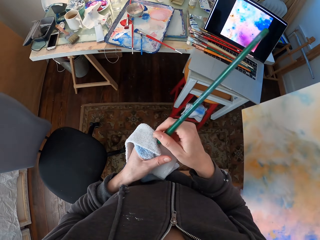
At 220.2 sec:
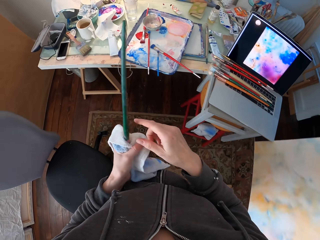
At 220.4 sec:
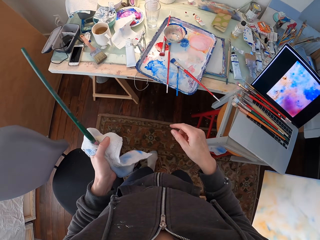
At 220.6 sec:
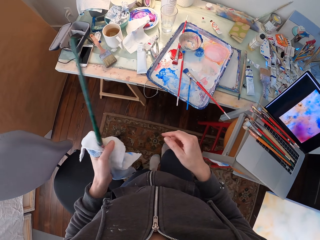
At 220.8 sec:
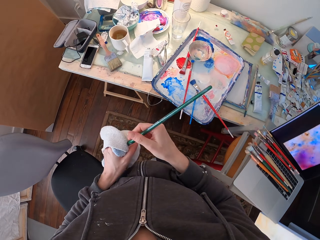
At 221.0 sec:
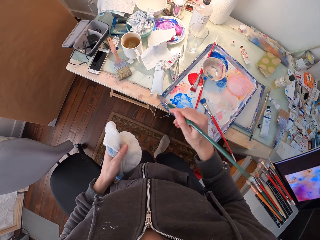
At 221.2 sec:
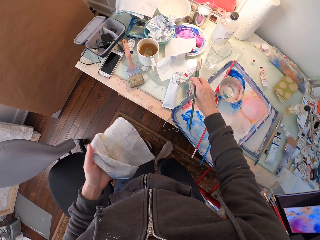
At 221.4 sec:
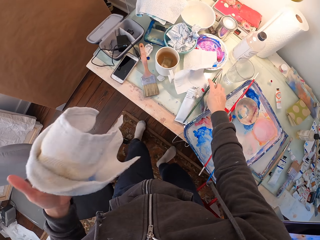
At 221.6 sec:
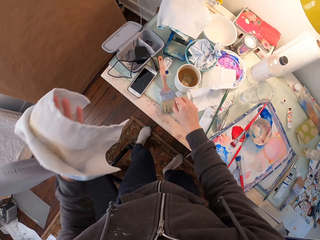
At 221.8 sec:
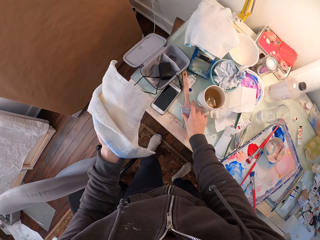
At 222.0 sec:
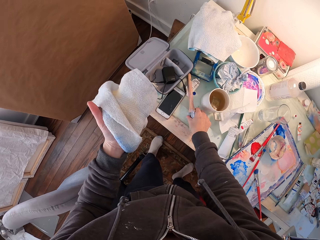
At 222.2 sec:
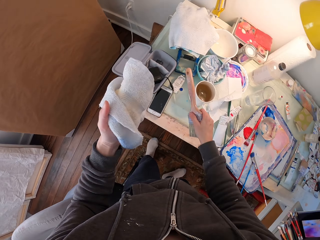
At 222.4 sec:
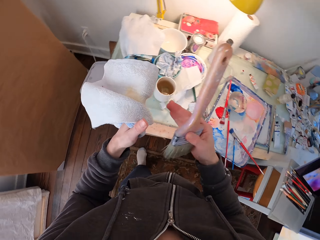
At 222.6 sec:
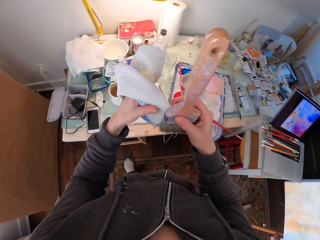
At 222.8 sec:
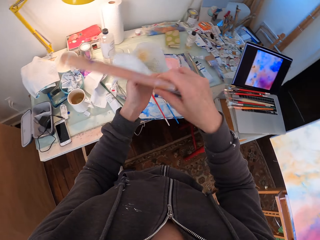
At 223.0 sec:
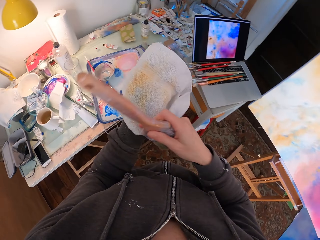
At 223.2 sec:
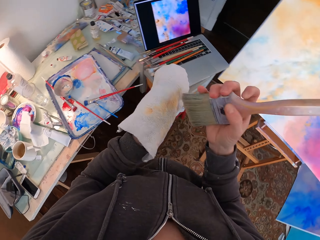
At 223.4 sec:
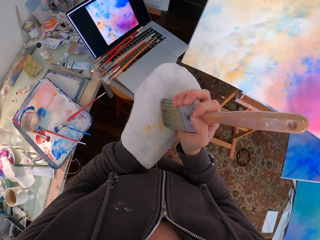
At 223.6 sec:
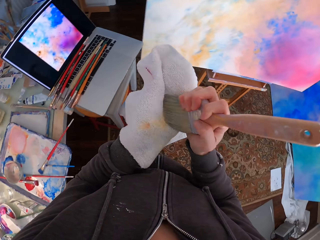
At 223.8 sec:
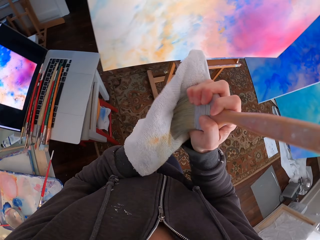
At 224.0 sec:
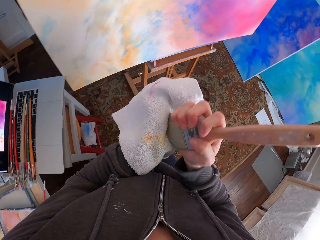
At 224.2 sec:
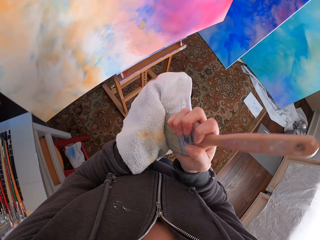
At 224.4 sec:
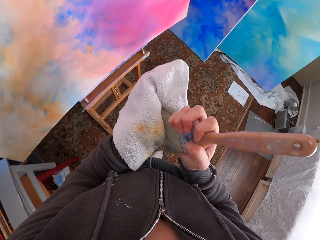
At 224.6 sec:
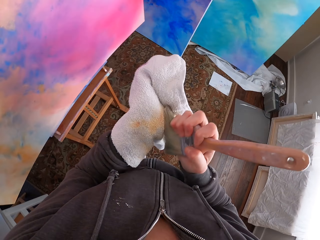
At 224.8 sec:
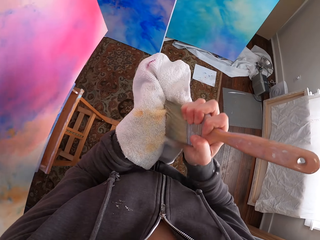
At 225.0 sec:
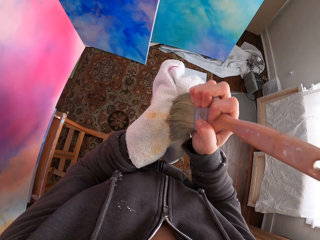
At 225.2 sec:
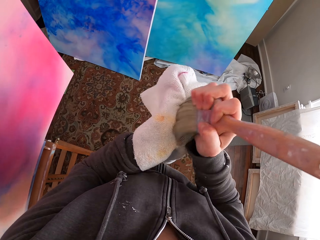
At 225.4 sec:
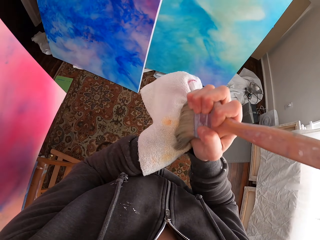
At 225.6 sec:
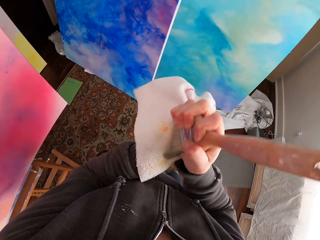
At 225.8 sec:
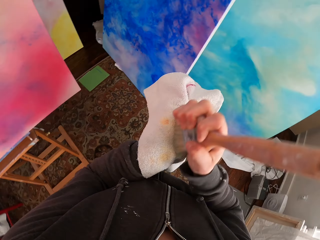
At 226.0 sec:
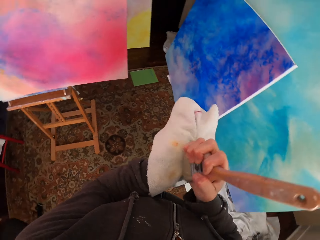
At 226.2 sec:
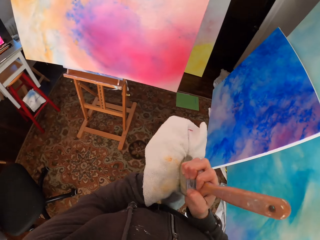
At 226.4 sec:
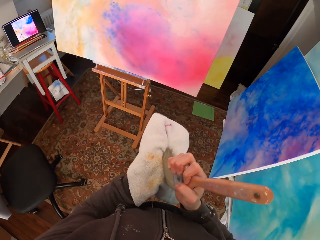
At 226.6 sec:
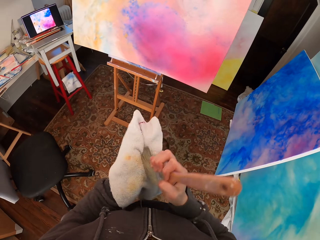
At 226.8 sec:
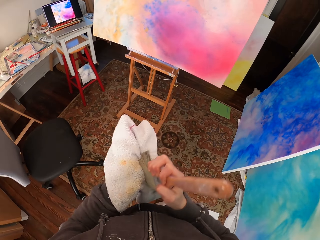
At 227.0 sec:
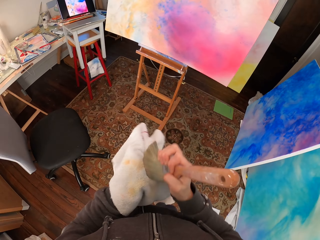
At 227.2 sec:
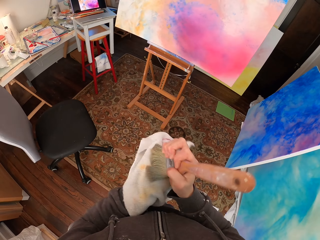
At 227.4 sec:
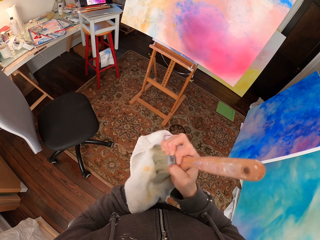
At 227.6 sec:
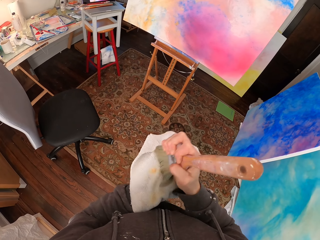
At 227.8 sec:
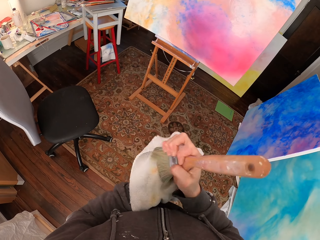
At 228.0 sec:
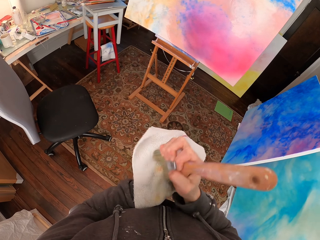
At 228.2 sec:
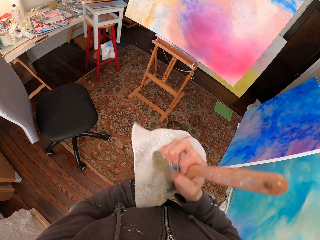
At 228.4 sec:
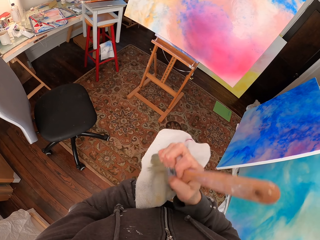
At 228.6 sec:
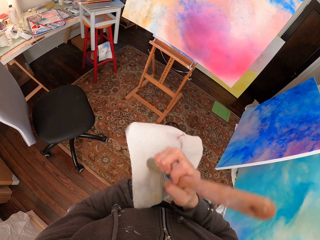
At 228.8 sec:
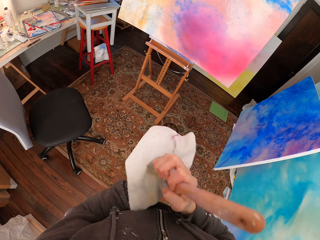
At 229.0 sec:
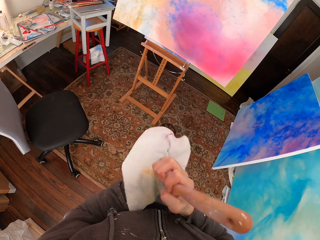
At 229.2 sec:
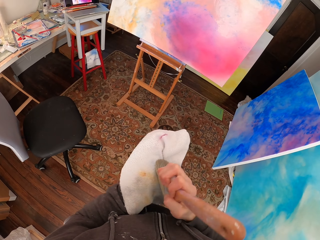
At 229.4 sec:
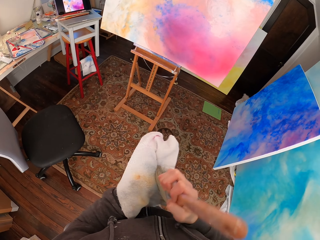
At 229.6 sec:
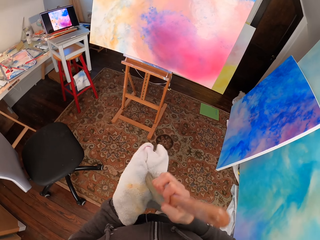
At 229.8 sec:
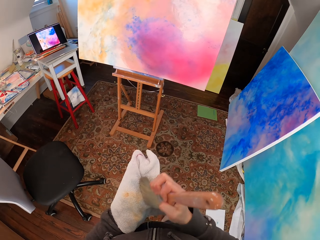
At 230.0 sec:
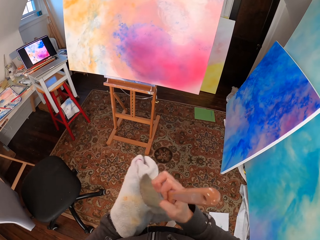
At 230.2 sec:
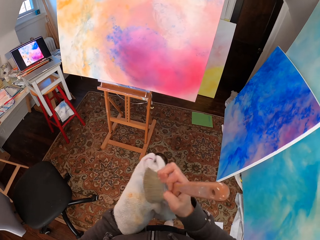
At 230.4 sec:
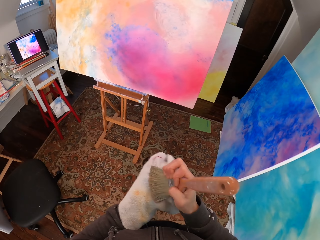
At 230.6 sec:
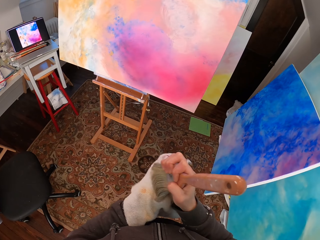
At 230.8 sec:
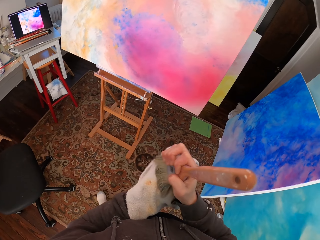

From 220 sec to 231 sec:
The camera wearer walks to the table. They place the paint brush down on the table. They pick up the paint brush on the table. They walk around. They wipe the paint brush with the towel. They wipe the paint brush with the towel again.

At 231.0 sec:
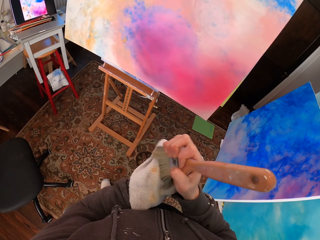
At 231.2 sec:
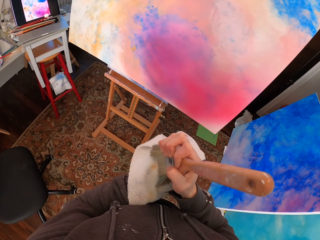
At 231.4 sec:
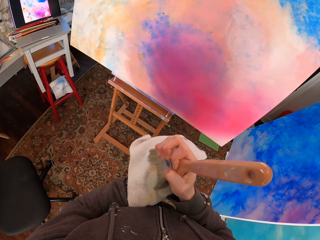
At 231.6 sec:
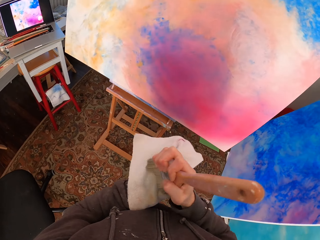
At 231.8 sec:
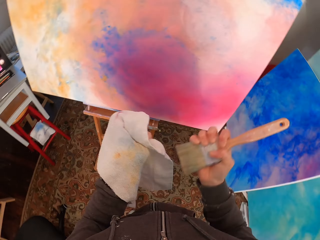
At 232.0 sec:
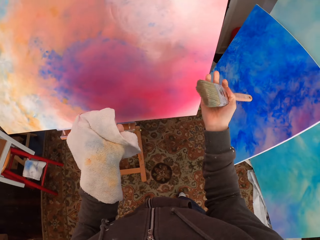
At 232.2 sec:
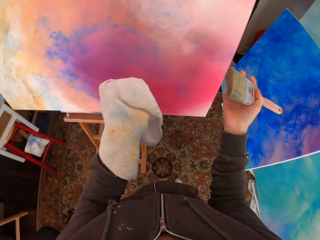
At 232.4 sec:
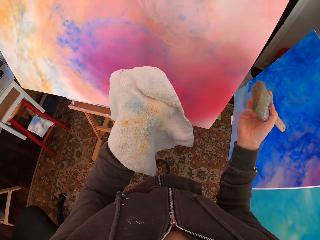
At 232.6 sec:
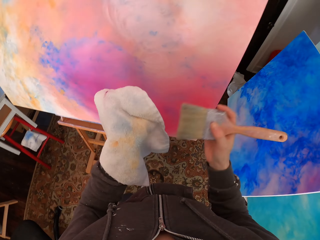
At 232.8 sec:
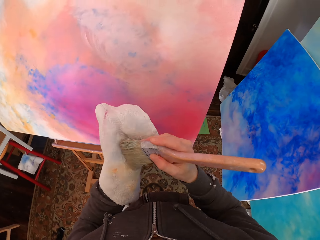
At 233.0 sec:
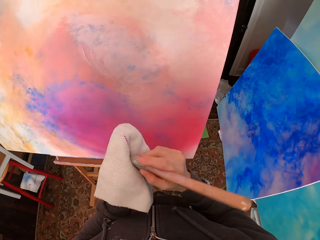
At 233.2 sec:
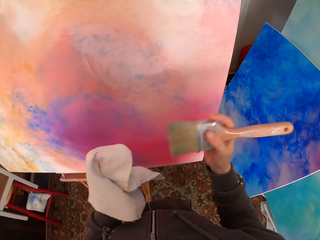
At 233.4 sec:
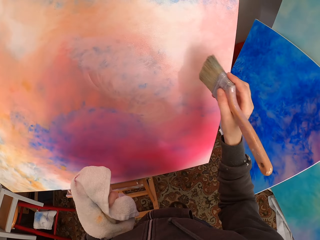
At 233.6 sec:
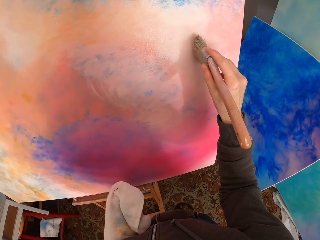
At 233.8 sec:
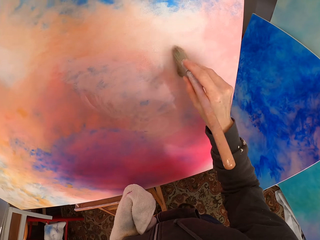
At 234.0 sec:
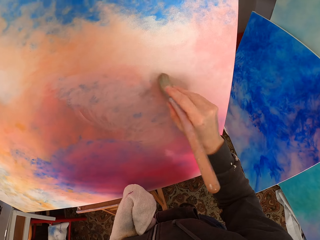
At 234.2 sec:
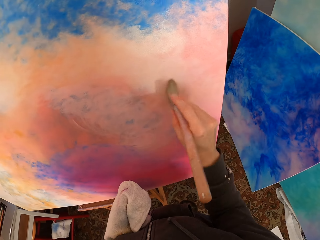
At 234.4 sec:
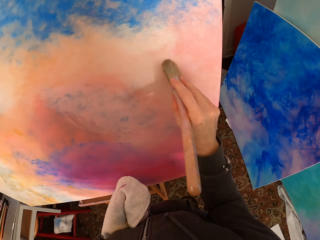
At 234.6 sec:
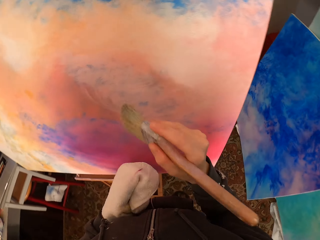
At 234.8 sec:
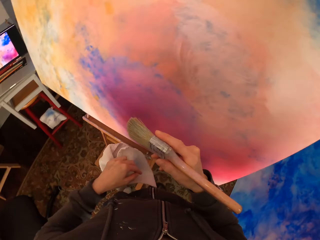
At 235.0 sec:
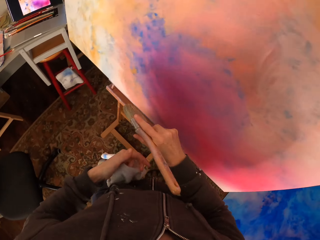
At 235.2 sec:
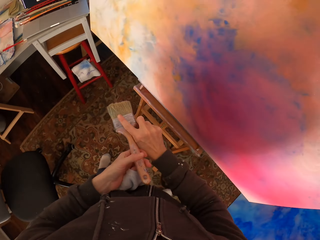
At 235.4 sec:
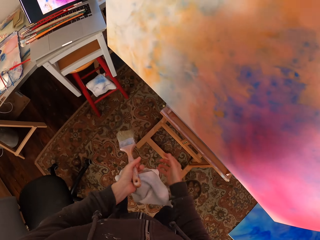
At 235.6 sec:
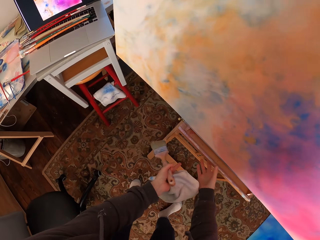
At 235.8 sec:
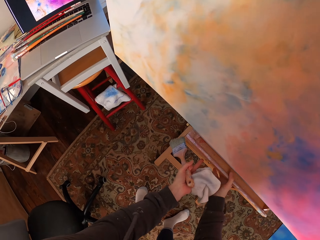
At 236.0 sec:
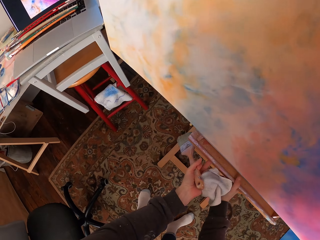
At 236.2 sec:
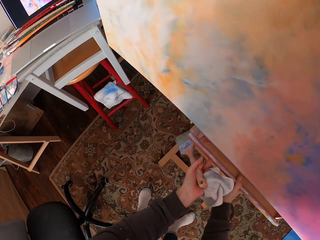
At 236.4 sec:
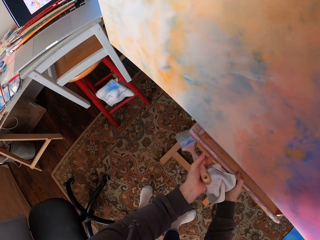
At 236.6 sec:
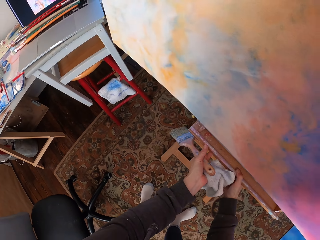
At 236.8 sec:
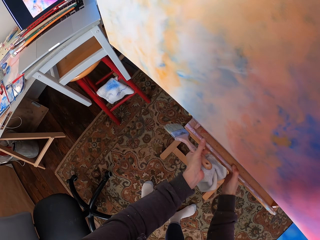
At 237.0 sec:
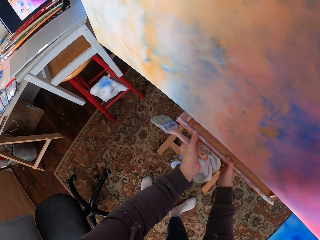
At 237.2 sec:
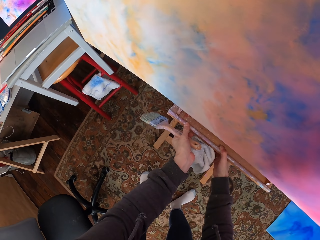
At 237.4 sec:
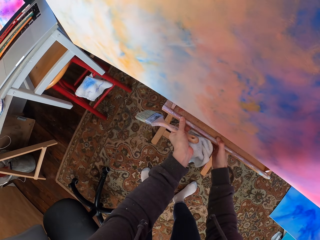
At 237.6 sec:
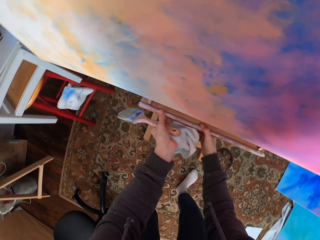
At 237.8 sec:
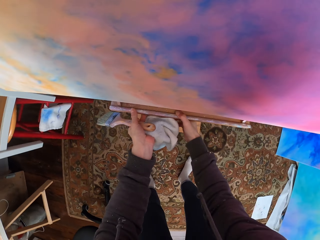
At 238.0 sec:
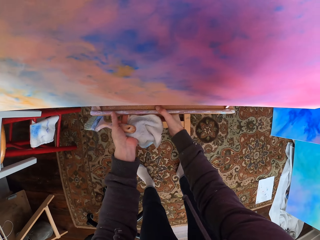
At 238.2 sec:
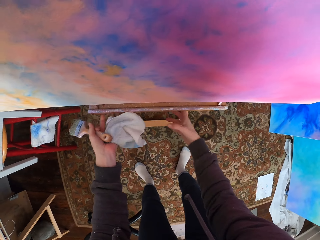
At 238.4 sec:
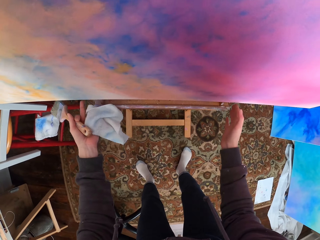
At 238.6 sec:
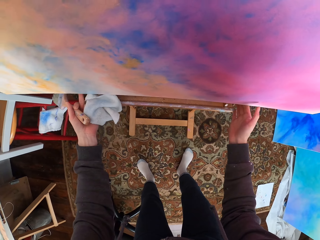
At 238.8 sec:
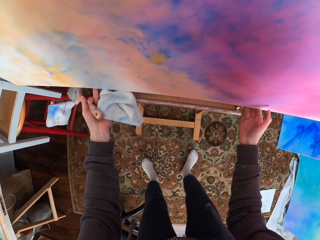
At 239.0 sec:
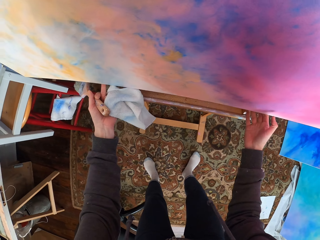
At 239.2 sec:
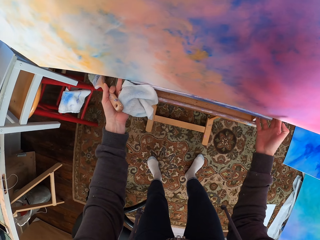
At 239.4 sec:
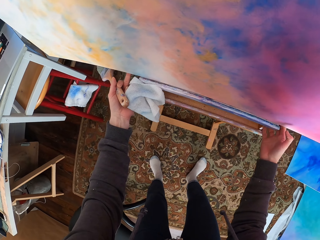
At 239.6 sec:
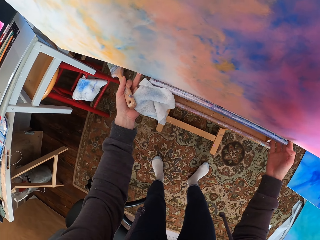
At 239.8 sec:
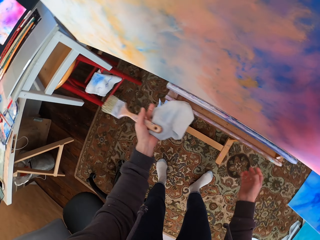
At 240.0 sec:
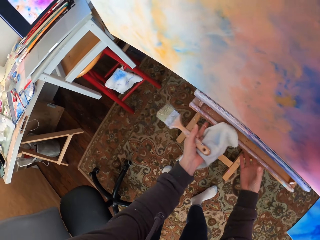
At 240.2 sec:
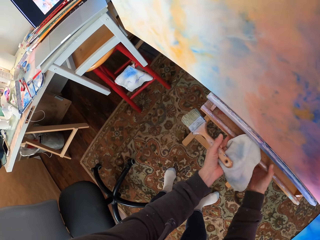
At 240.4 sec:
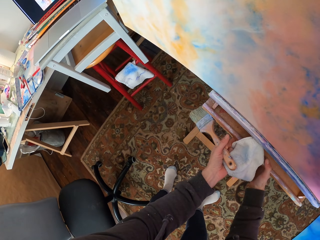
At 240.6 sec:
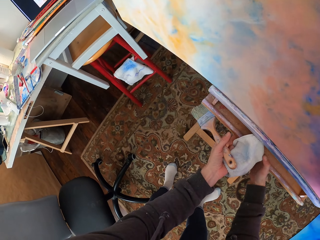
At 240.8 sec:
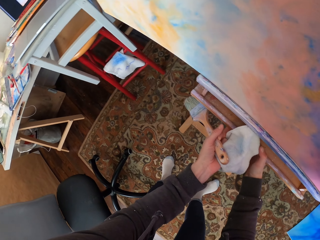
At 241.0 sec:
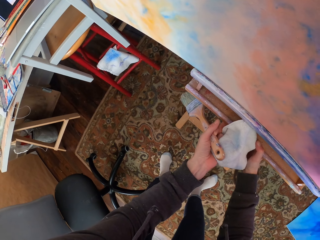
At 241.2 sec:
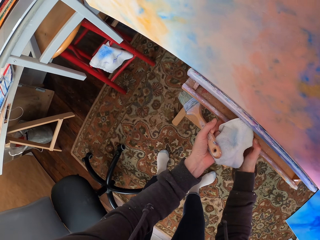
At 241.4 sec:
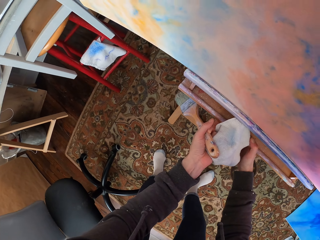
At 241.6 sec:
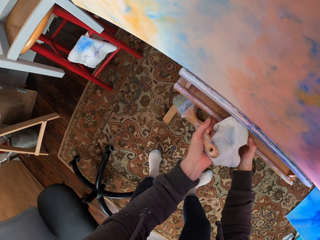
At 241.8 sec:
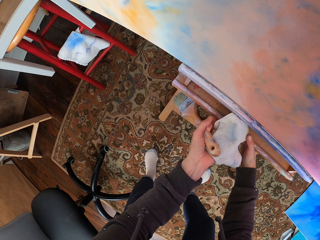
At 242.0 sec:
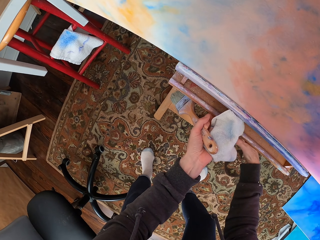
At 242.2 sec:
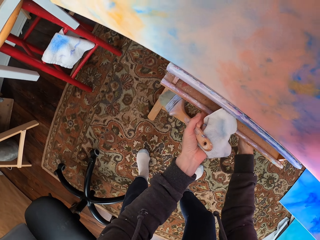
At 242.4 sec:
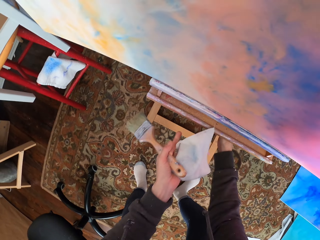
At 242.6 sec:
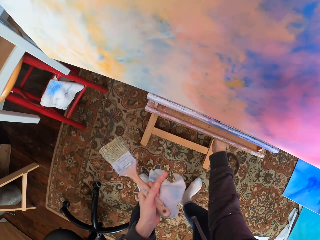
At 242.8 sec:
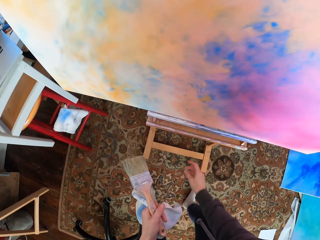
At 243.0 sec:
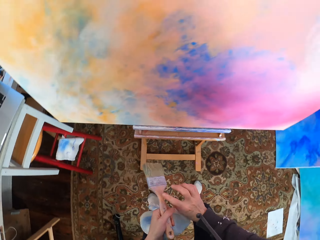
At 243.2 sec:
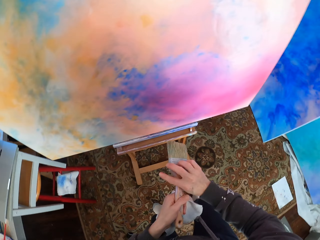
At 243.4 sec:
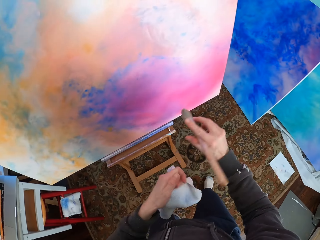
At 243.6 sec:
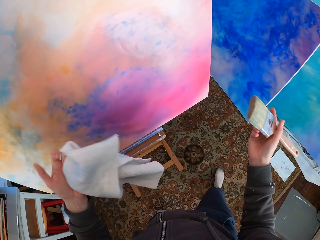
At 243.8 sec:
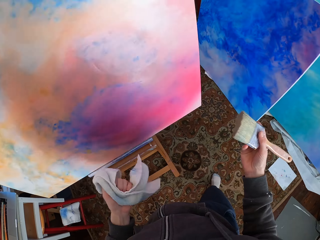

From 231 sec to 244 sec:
The camera wearer walks around. They paint on the paint board with the paint brush. They hold the paint brush. They pass the brush to the left hand. They hold the table. They move the paint board. They shake the table. They touch the paint board. They shake the board. They move the paint board.
